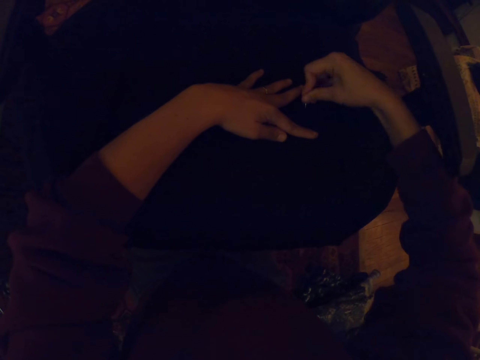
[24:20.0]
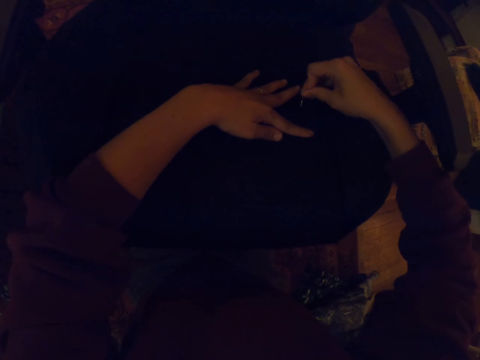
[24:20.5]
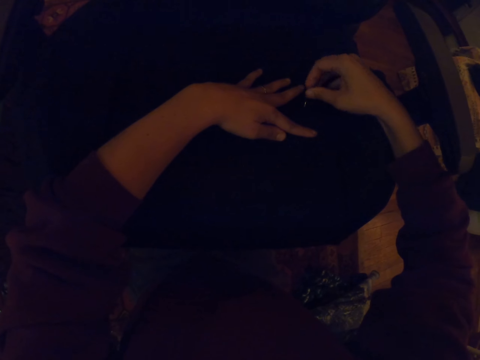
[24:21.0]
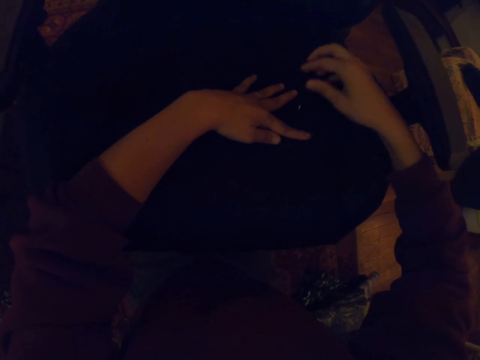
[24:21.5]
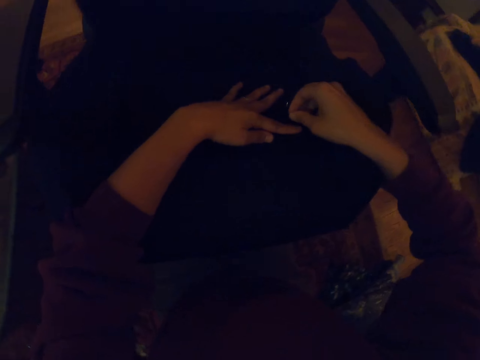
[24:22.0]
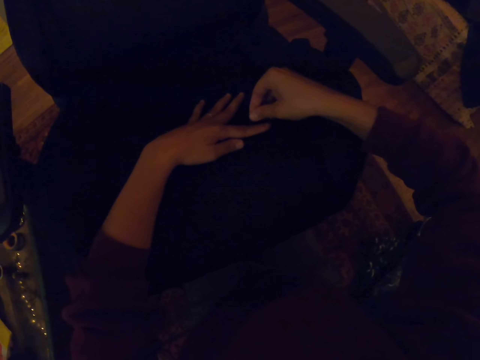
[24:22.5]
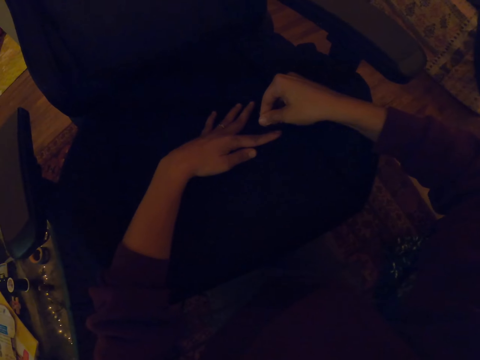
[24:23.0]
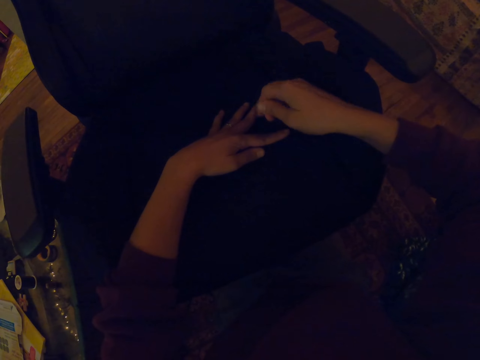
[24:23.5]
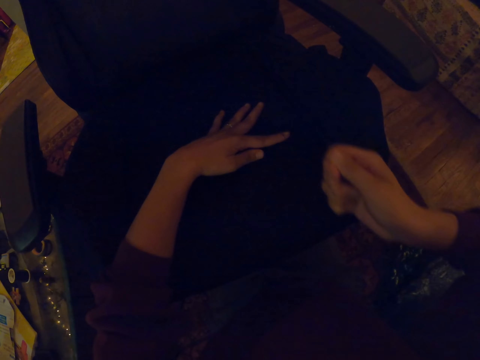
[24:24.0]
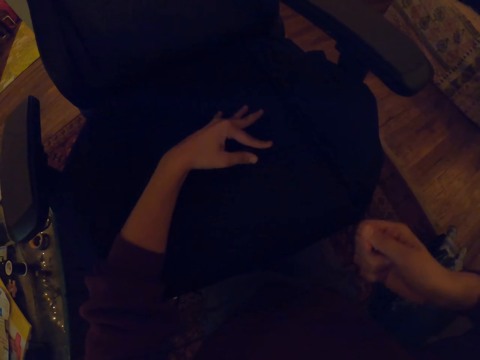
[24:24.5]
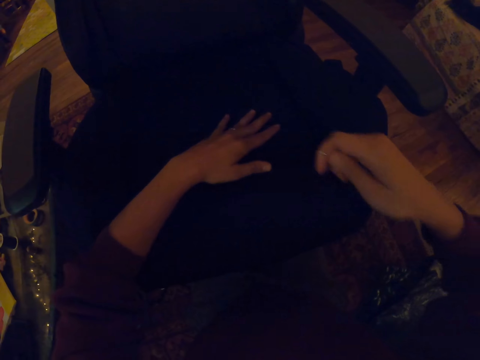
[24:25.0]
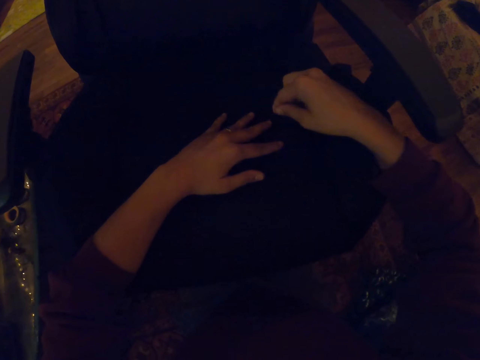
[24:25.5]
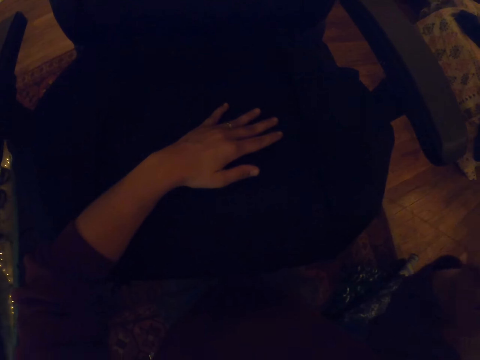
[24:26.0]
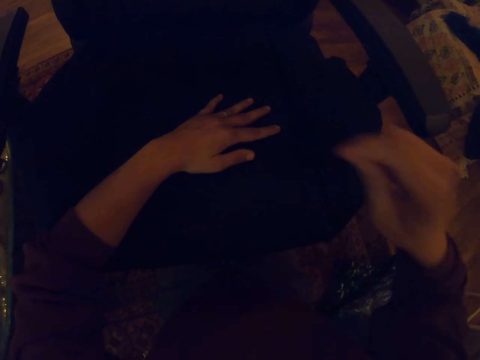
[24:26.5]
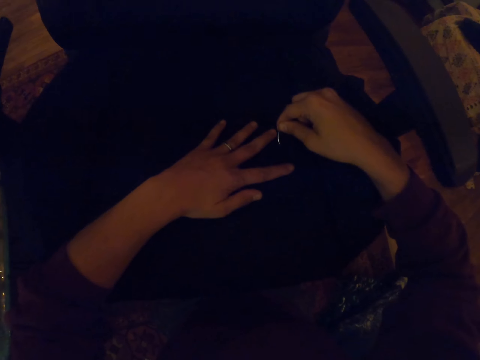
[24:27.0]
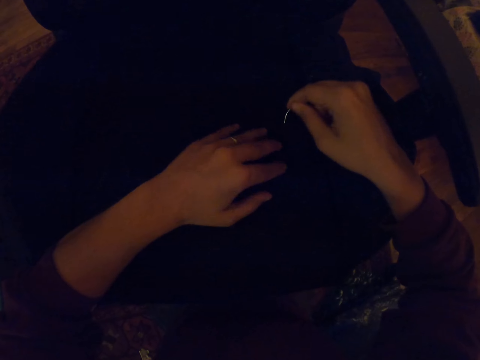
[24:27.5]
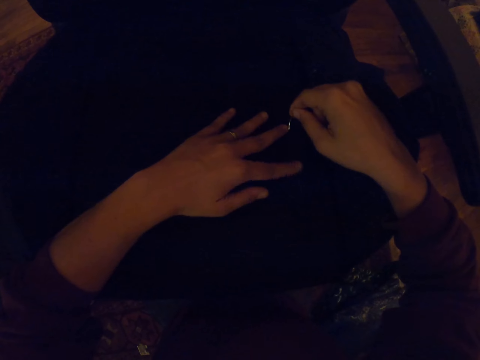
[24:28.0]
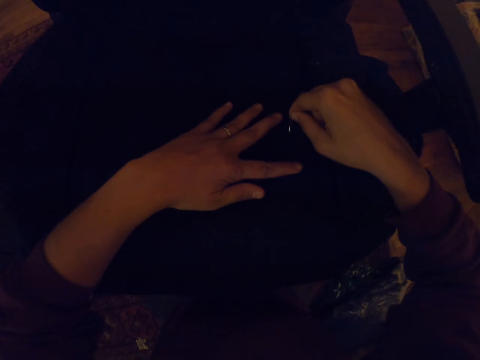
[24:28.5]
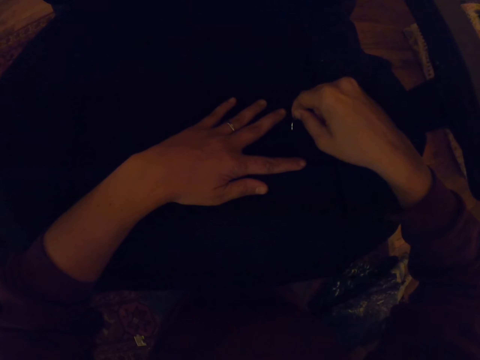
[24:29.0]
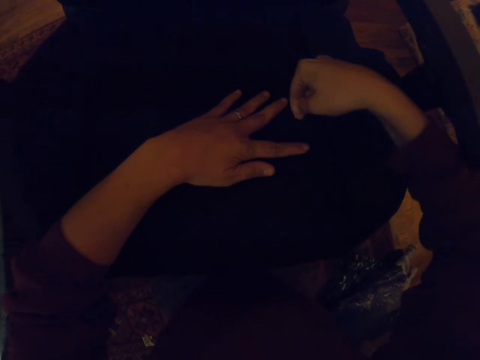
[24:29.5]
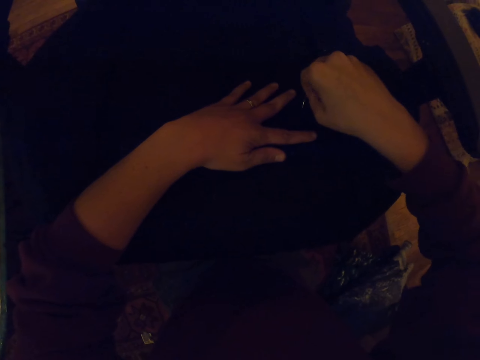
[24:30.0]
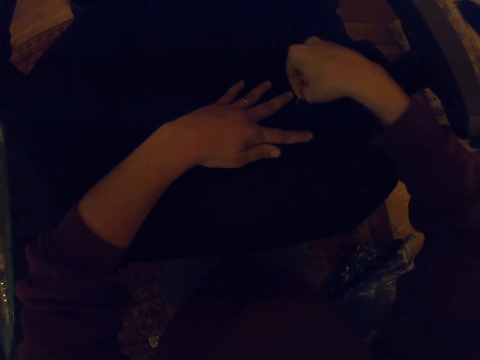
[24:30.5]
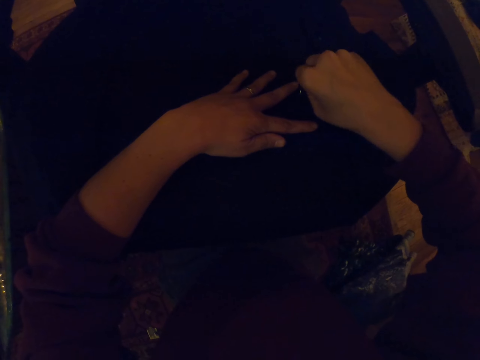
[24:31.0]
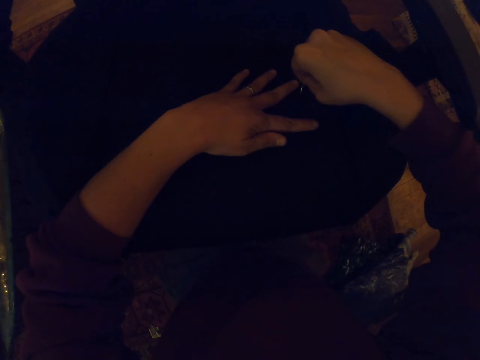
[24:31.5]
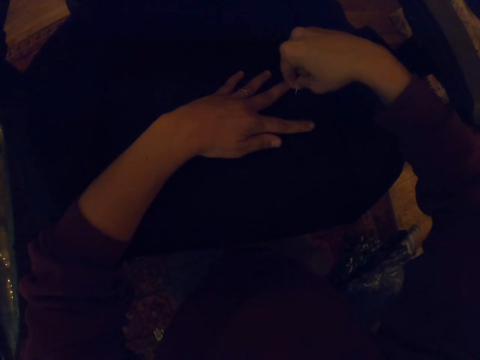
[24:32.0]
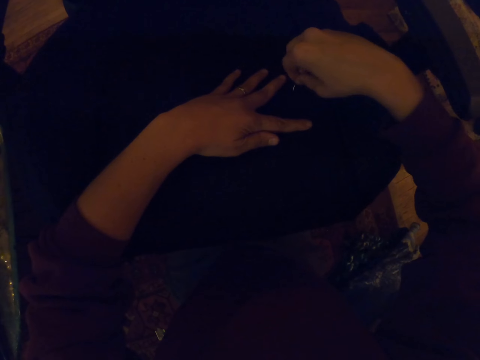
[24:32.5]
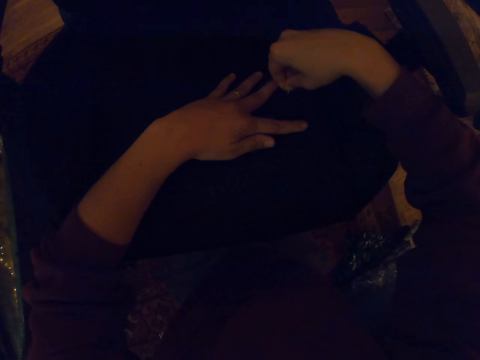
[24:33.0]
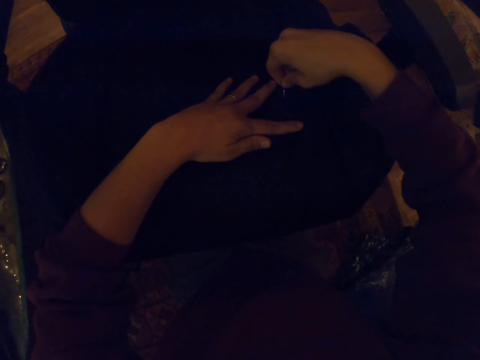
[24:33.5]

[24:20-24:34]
The camera wearer pulls the thread with the right hand. They put the needle to the mouth. They sew the chair with the needle and thread.

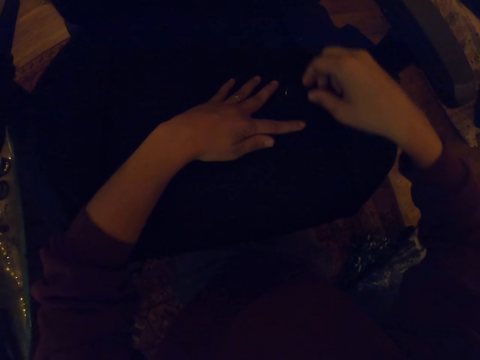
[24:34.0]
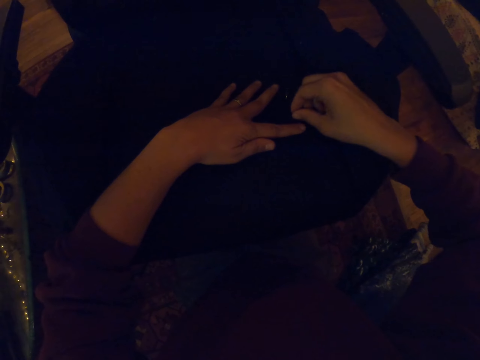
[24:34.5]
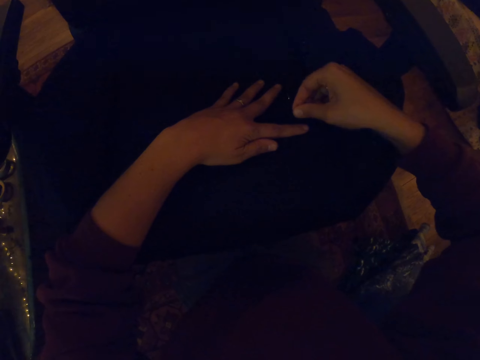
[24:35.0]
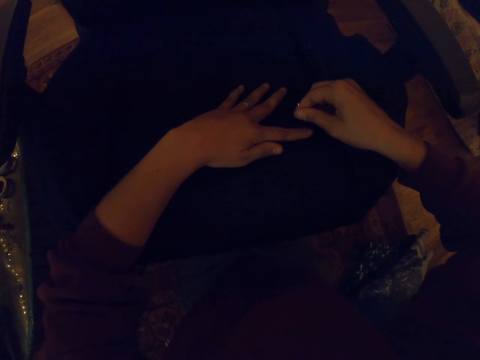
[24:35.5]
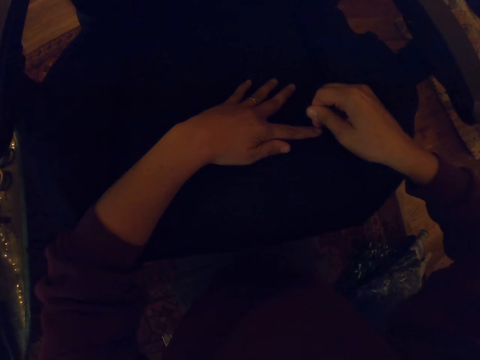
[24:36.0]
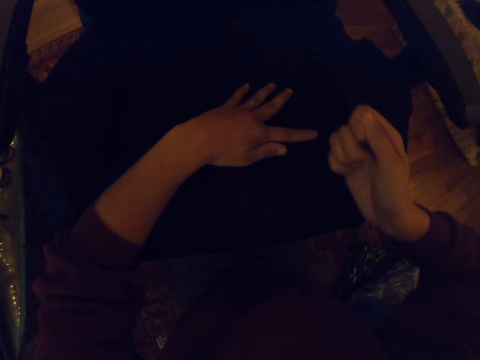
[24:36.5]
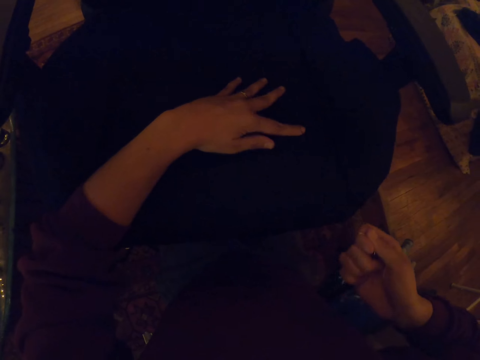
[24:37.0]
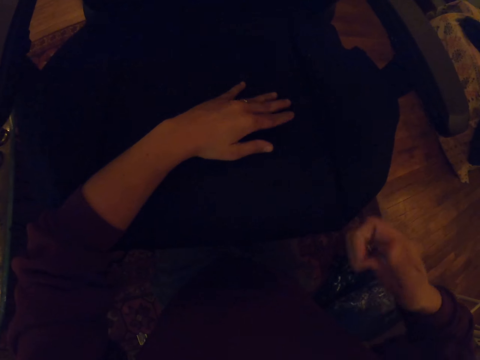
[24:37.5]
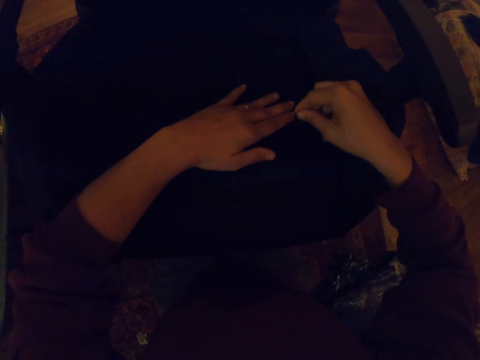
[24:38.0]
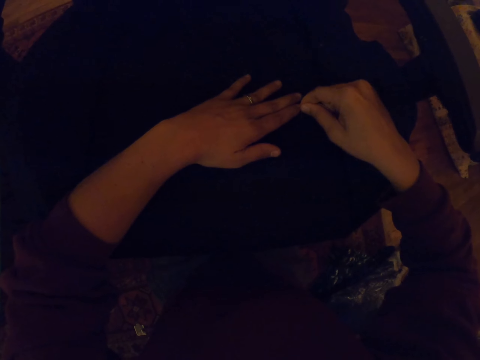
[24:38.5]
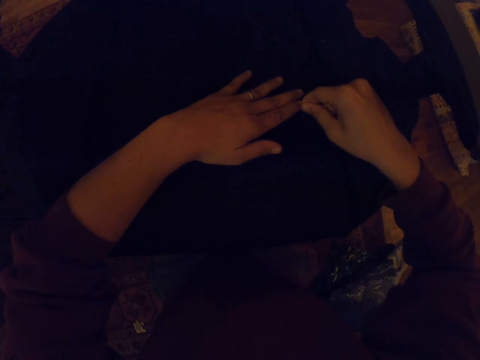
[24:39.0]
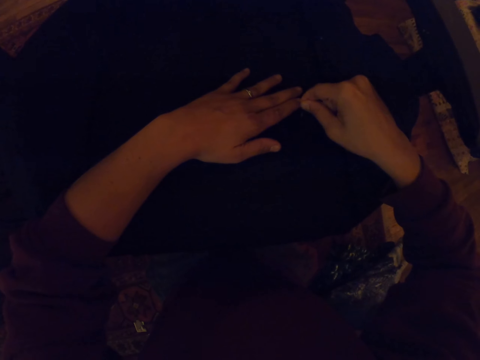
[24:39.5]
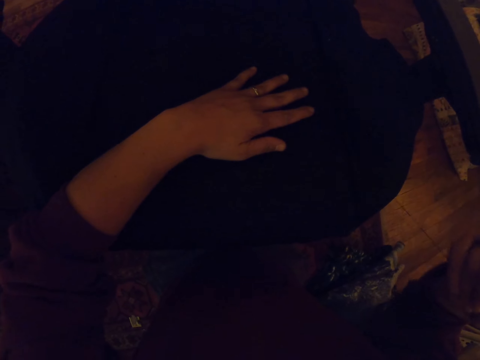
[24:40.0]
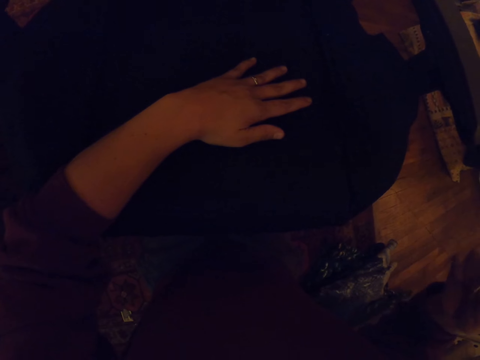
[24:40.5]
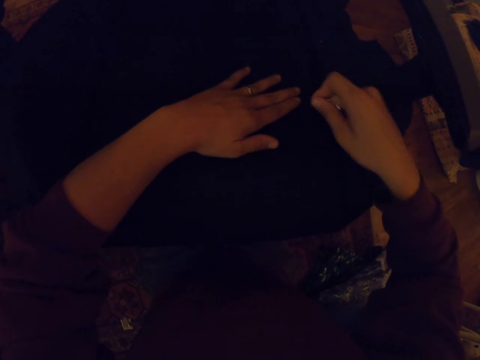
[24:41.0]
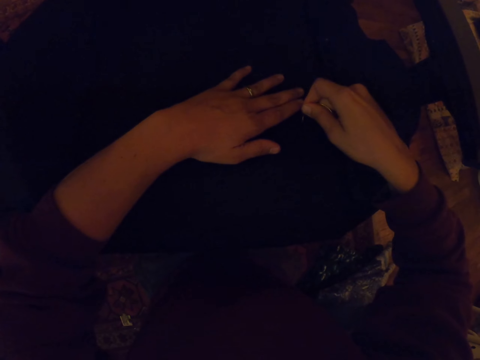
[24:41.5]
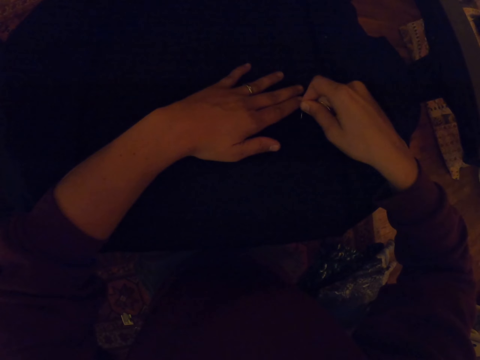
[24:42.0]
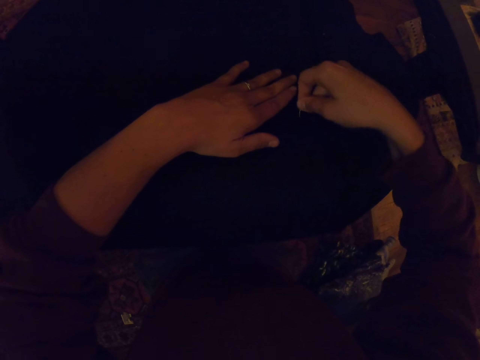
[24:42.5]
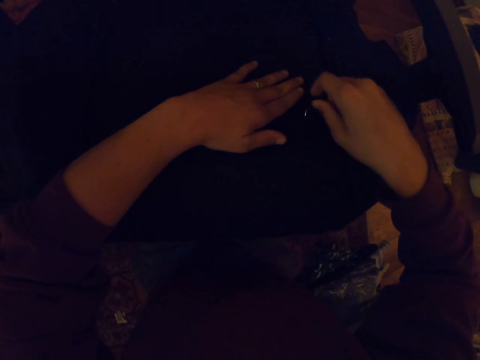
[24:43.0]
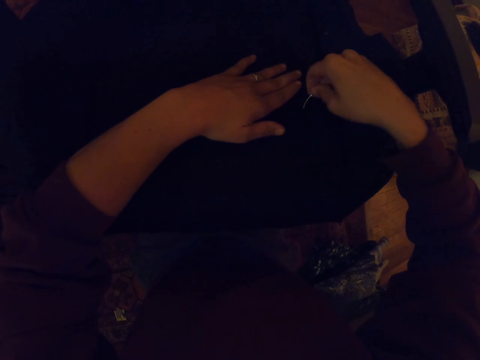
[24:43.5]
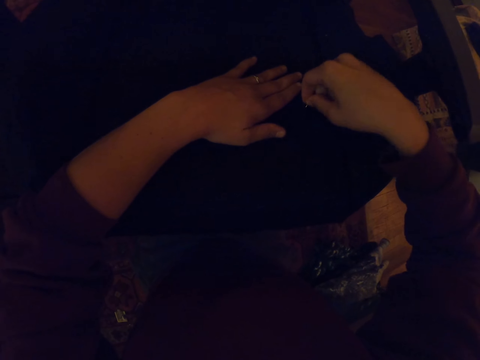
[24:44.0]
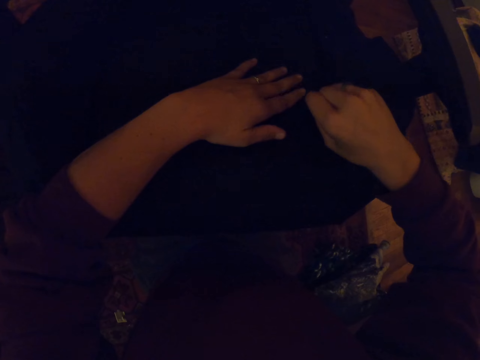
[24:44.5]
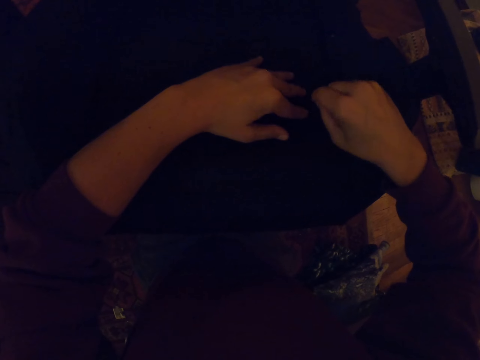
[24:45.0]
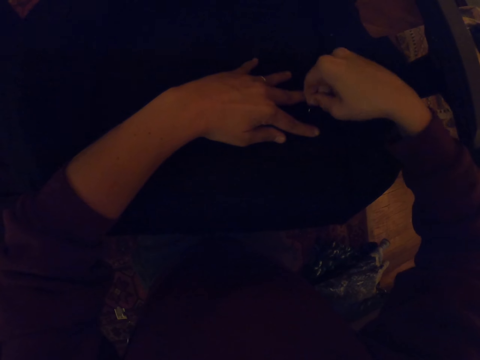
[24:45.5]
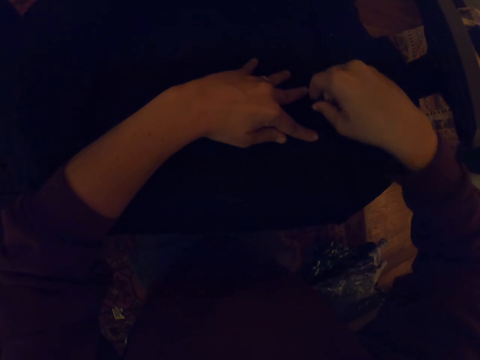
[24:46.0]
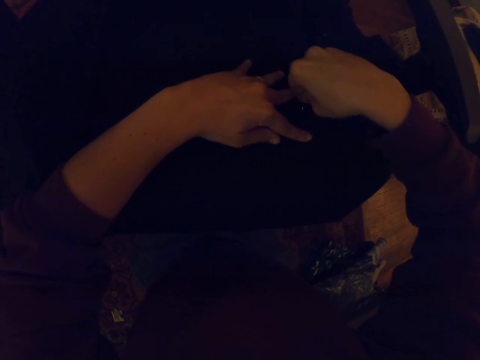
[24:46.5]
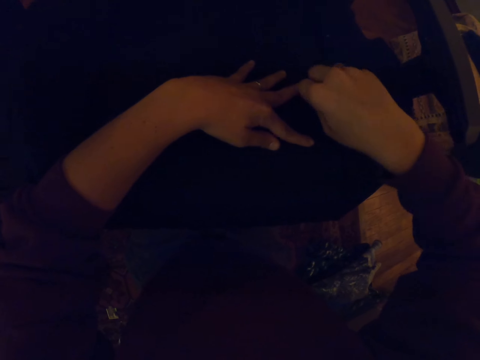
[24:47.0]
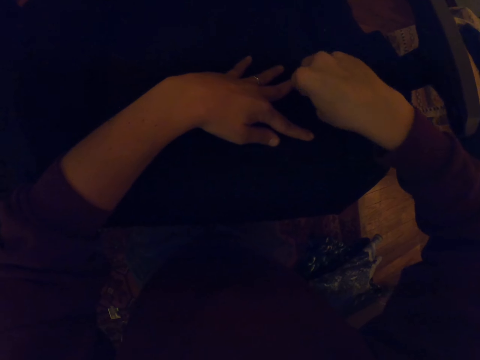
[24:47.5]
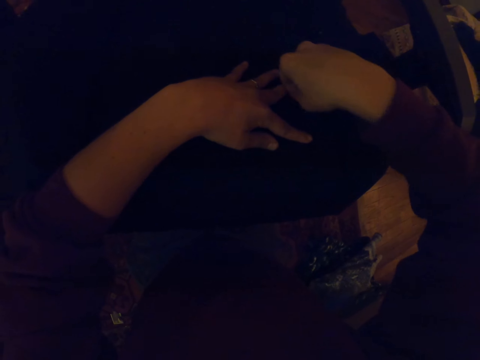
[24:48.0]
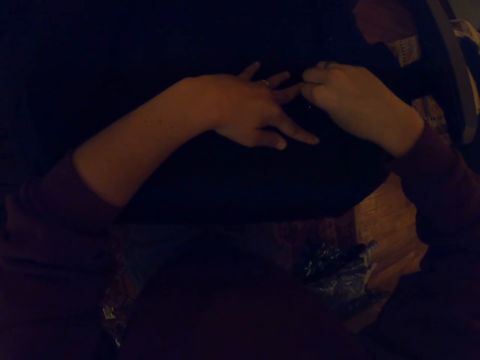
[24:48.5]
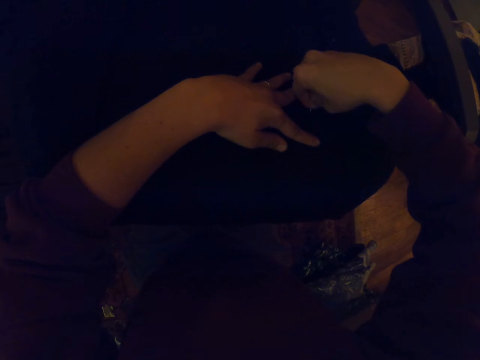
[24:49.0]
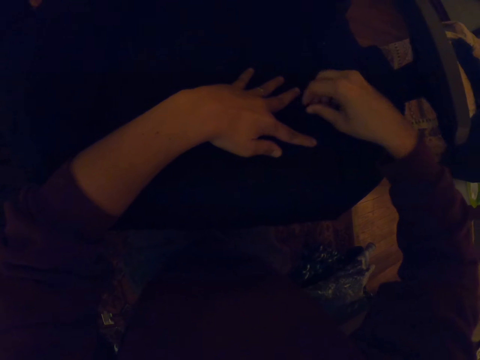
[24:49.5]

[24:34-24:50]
The camera wearer pulls the thread with the right hand. They sew the chair with a needle and thread. They raise the right hand. They sew the chair with the needle and thread.
